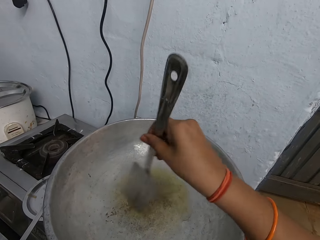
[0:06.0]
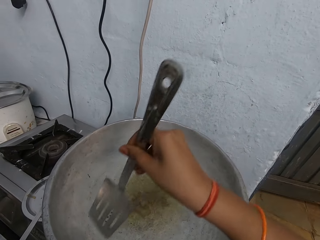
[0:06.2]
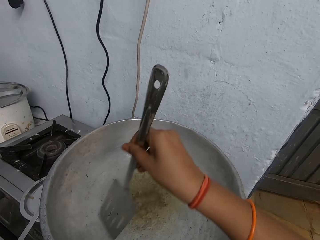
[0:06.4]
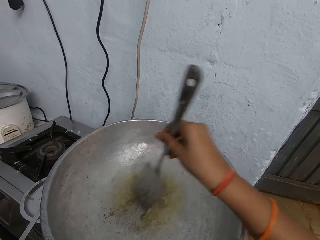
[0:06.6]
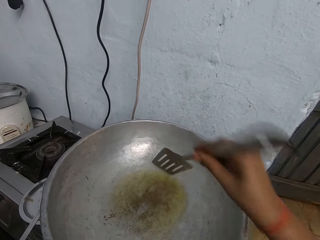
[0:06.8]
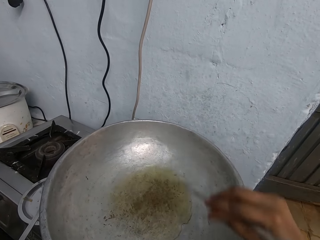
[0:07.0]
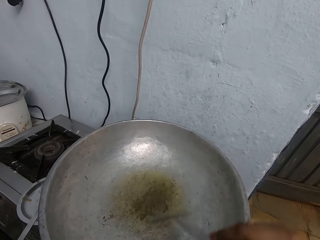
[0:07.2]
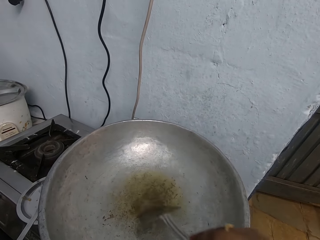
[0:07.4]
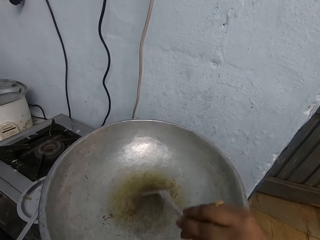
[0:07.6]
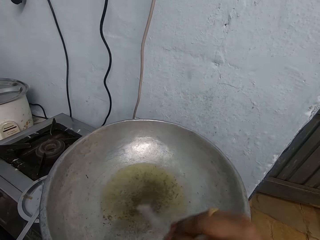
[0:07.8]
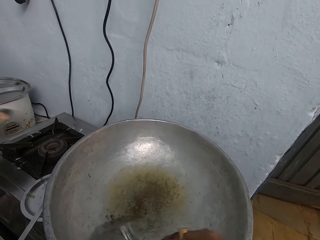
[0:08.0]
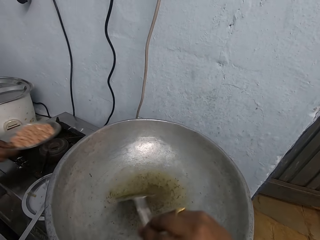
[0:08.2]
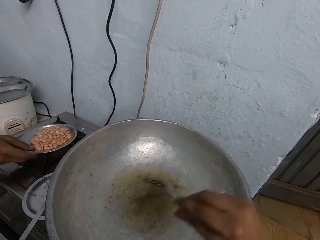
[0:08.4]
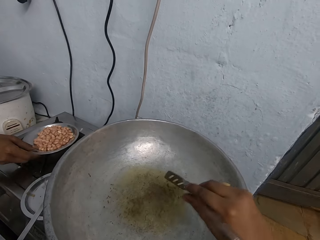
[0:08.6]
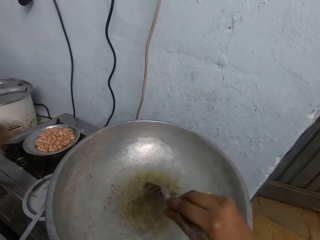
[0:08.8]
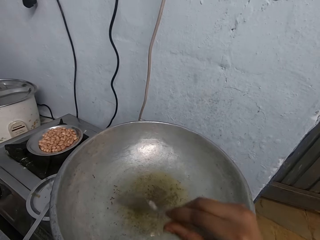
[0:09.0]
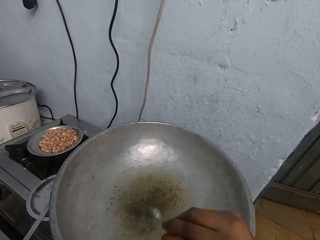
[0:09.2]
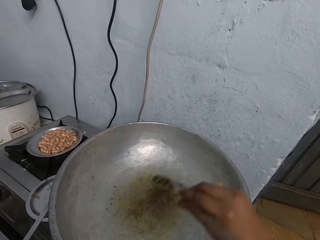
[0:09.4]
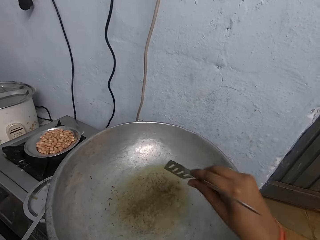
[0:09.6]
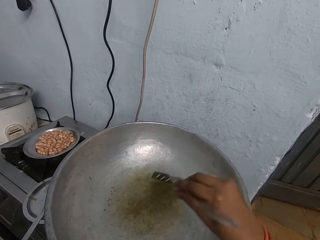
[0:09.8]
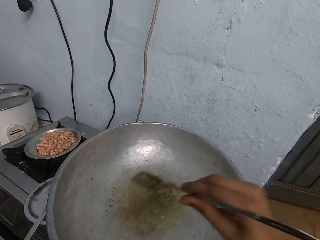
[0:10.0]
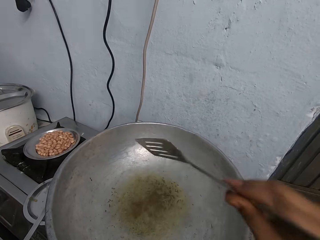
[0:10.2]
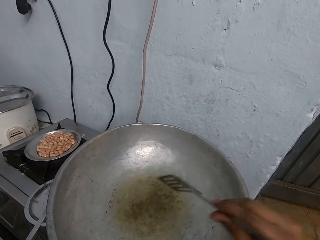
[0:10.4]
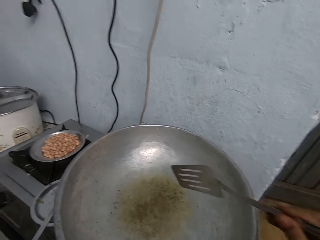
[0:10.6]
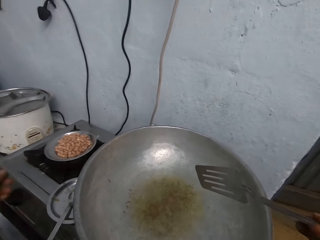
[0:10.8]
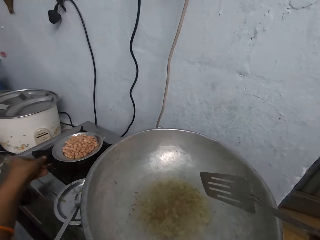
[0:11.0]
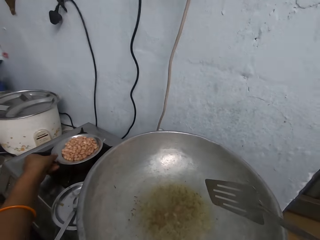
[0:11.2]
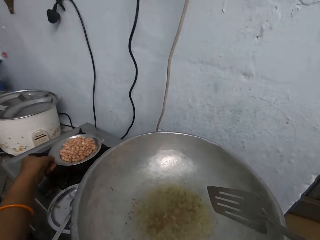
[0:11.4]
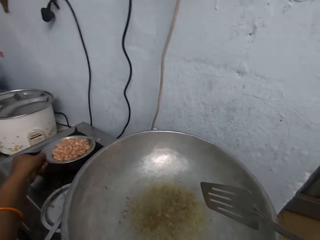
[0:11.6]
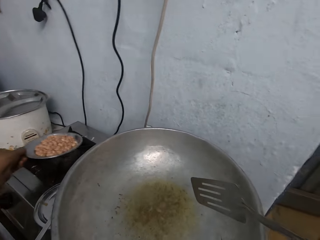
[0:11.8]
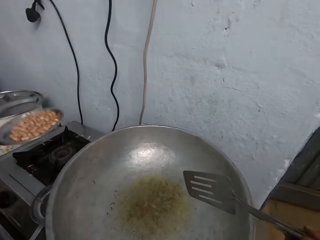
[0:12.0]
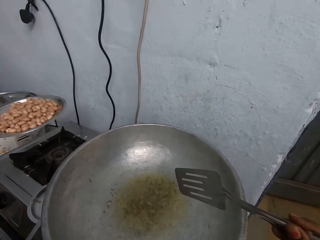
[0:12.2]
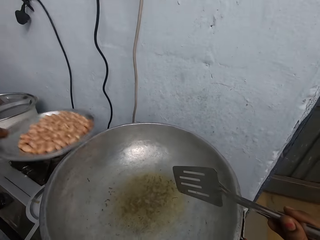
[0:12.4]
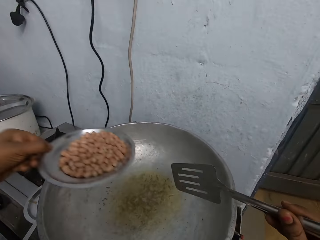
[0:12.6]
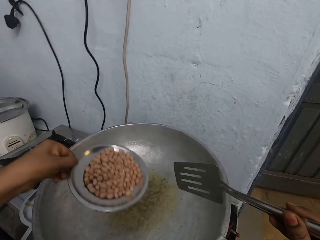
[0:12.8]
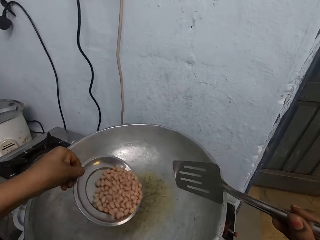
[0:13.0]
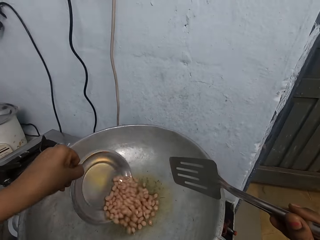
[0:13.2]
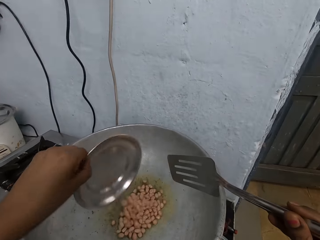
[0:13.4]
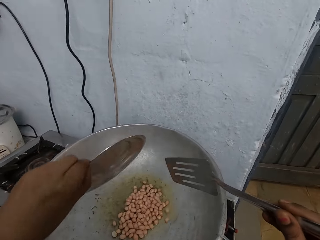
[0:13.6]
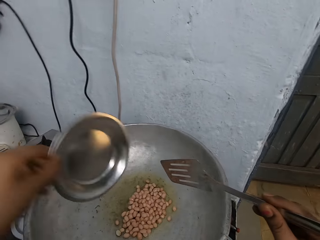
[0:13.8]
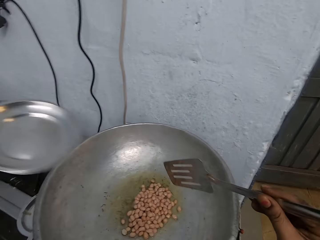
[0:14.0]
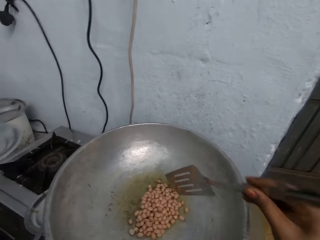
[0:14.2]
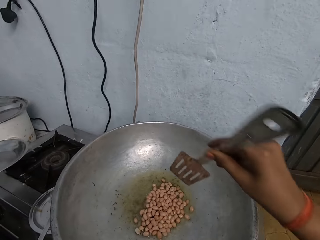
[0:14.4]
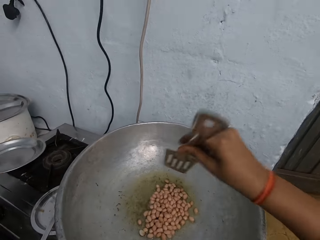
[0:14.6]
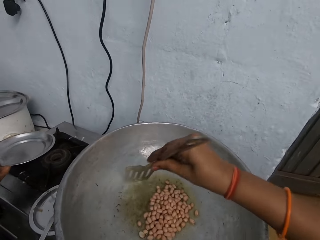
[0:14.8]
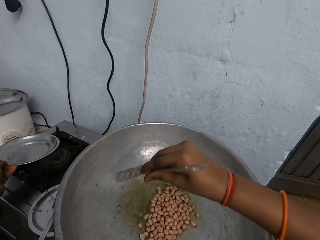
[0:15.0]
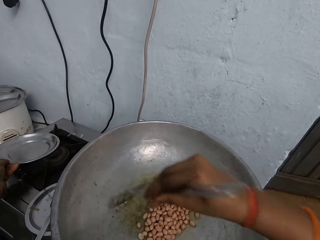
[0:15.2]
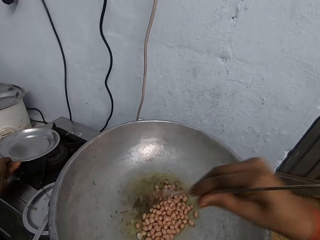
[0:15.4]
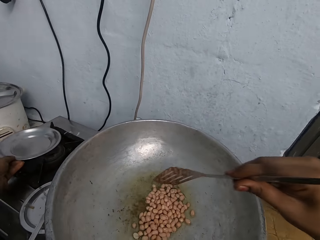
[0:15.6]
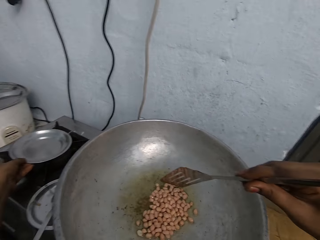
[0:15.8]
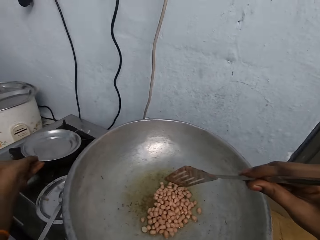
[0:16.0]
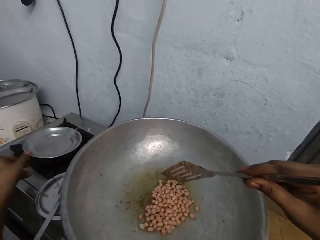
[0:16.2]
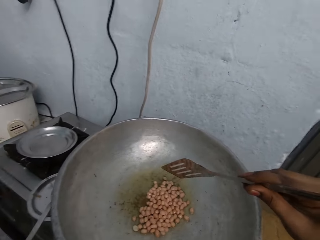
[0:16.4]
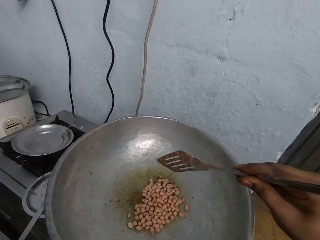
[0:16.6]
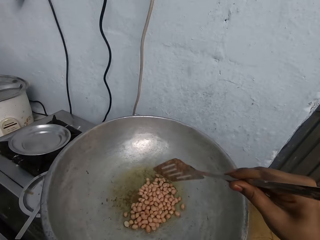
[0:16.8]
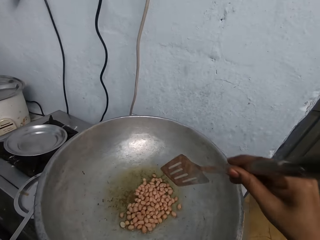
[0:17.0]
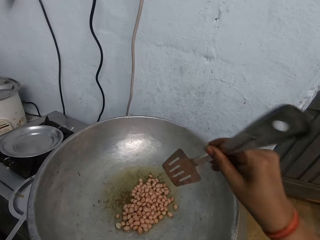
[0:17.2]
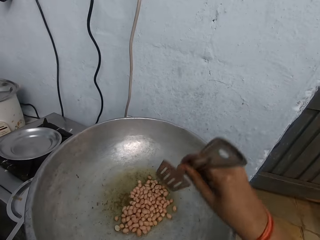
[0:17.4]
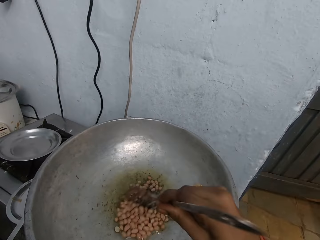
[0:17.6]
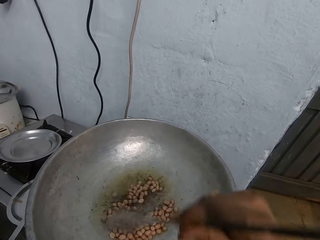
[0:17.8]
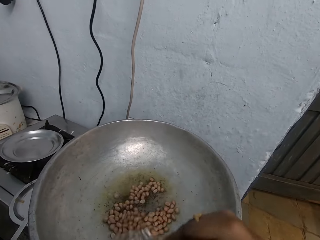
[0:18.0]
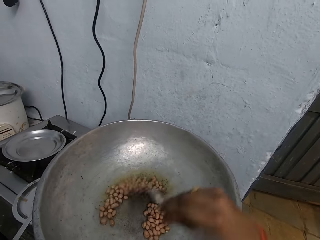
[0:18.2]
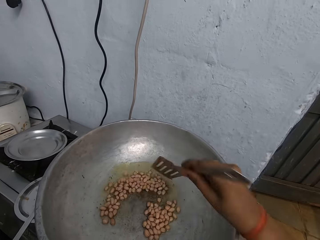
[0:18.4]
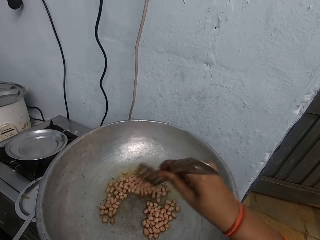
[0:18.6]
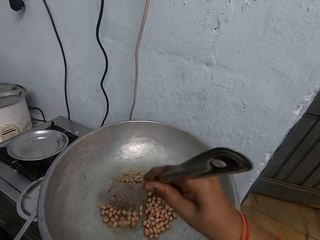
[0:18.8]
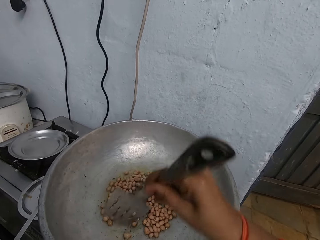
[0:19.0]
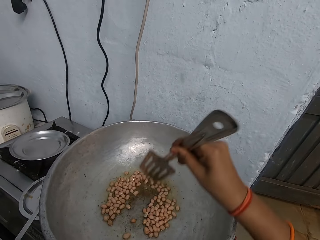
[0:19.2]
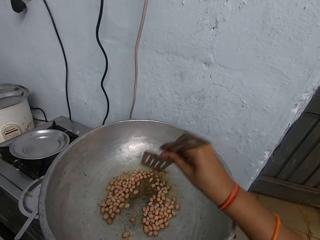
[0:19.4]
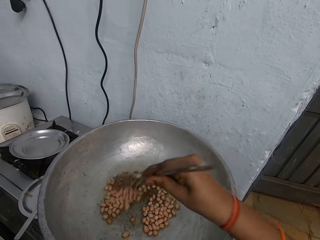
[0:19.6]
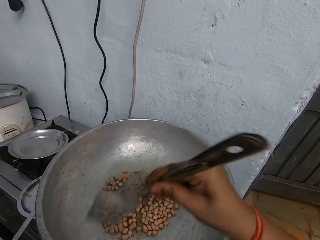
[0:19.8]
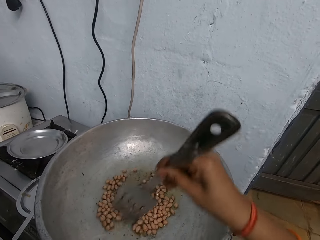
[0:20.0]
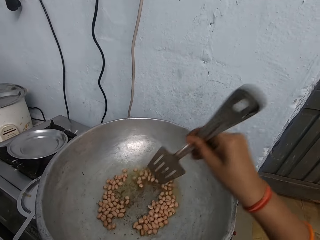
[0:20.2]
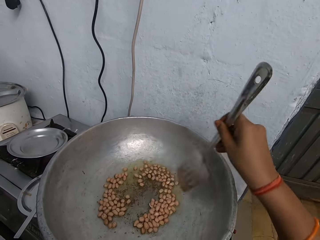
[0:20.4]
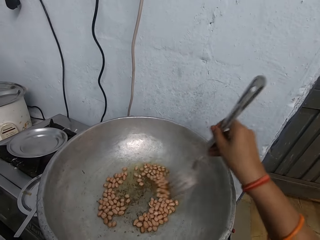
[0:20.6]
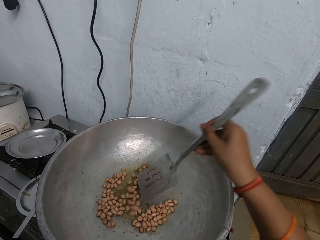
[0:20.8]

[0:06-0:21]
The camera wearer mixes the ingredients in the oil with the turner. The woman drops a plate of beans on the cooker with her right hand. The camera wearer removes the frying spatula from the pot of oil with her right hand. She picks the plate of beans from the cooker with her left hand. She pours the plate of beans into the pot of oil with her left hand. She drops the plate on the cooker with her left hand. She stirs the beans in the pot with the frying spatula in her right hand.

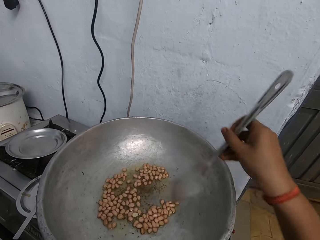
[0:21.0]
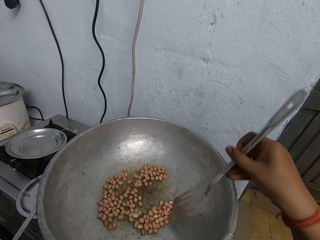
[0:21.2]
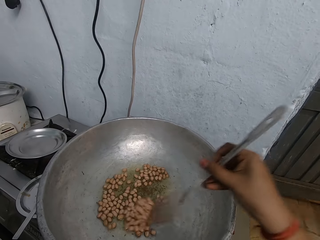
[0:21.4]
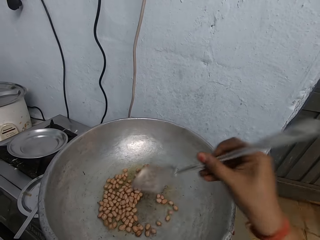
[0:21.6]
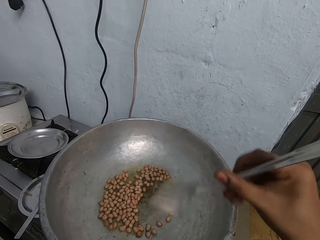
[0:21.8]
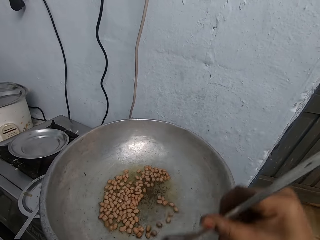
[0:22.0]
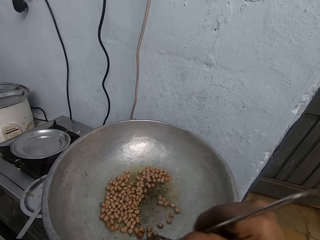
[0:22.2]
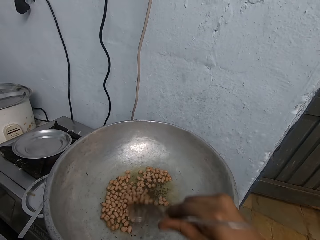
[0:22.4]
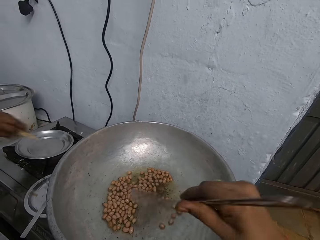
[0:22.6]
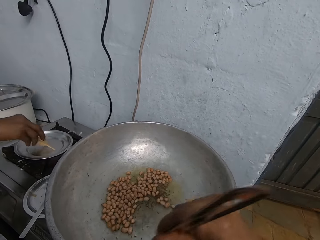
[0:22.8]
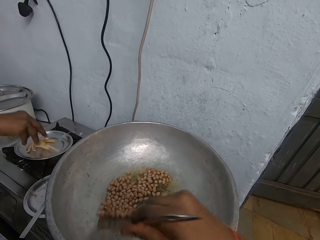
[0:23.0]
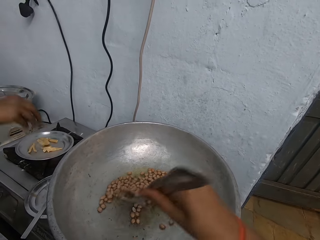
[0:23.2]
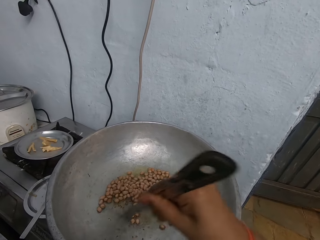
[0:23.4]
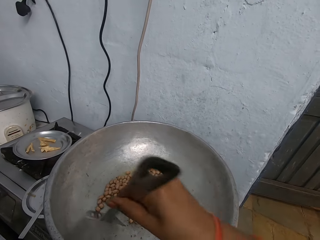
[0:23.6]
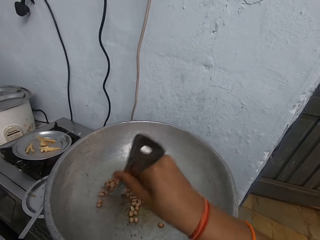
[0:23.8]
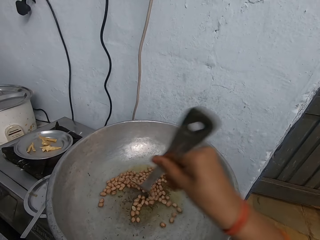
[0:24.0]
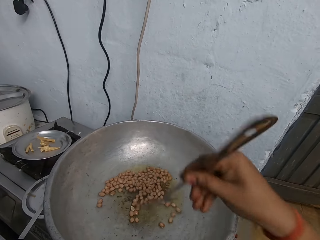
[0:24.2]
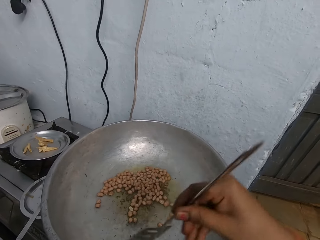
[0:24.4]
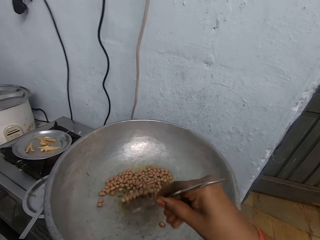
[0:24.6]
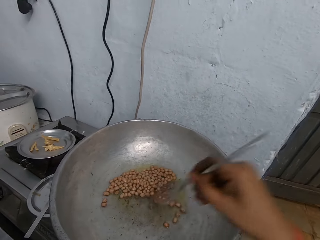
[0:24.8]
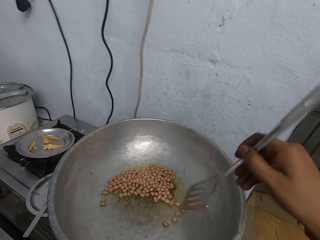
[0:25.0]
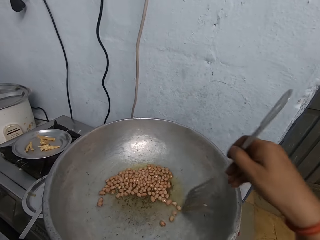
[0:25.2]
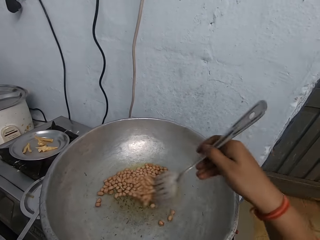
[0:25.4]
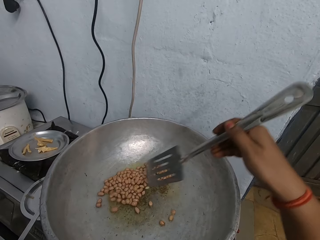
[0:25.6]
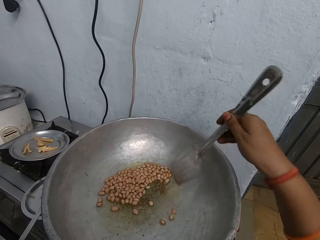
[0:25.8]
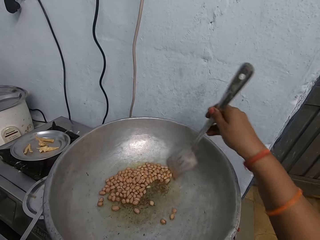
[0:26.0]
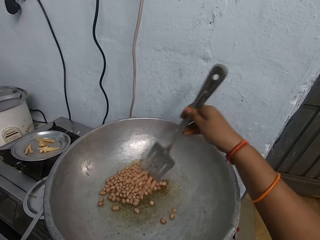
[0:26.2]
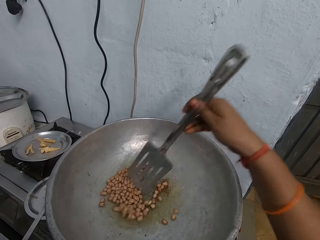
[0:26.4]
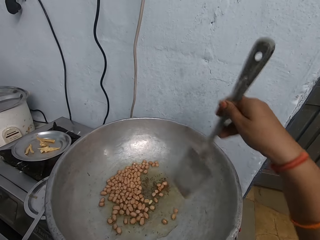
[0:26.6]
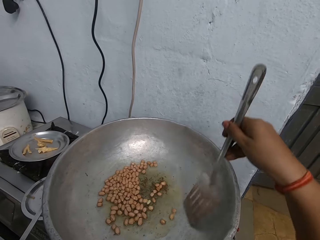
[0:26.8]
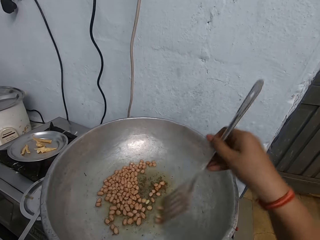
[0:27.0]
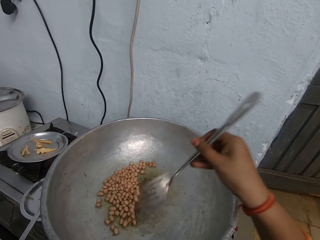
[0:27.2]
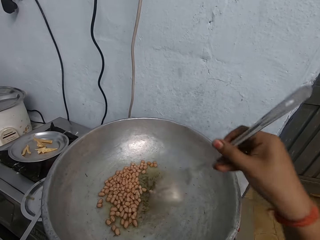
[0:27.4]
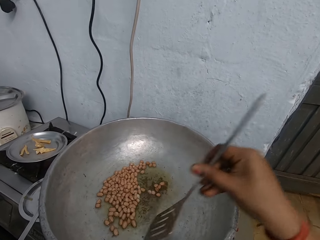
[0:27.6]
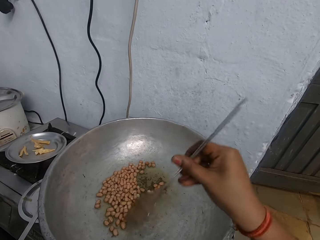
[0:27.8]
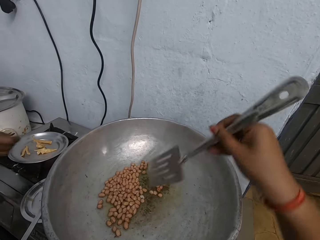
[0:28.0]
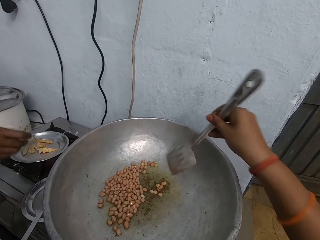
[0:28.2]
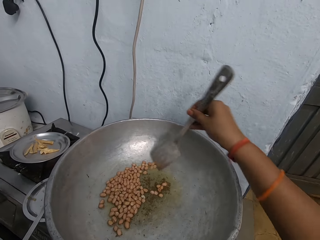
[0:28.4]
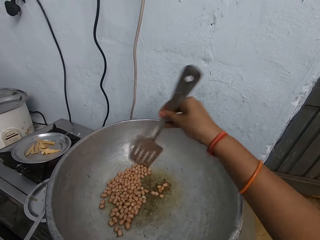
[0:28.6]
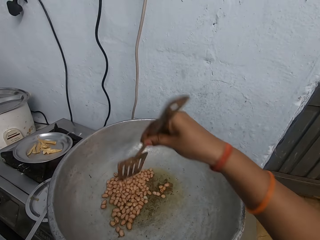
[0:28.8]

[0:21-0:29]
The woman puts chips on the plate with her right hand. The camera wearer mixes the food in the pot with the turner. The woman drops a chip on the plate with her right hand.
